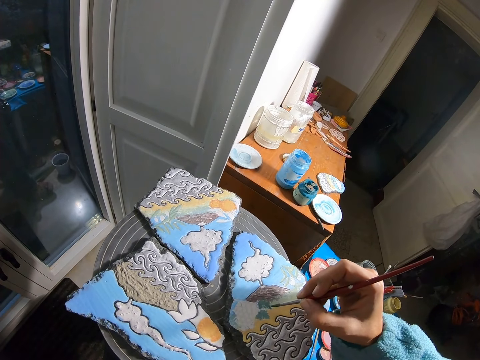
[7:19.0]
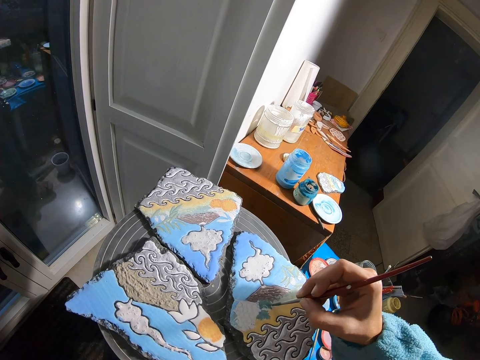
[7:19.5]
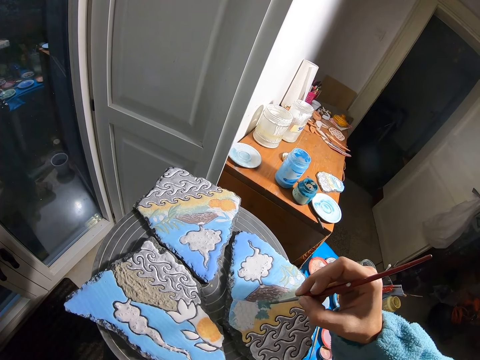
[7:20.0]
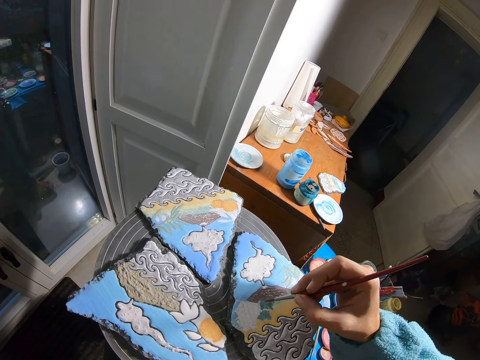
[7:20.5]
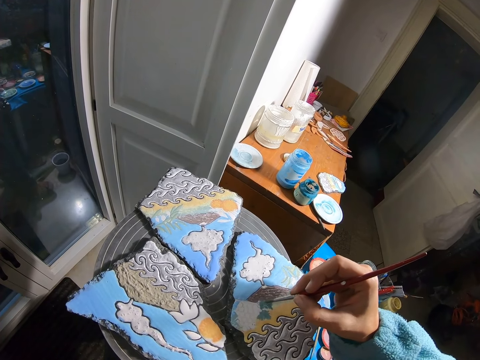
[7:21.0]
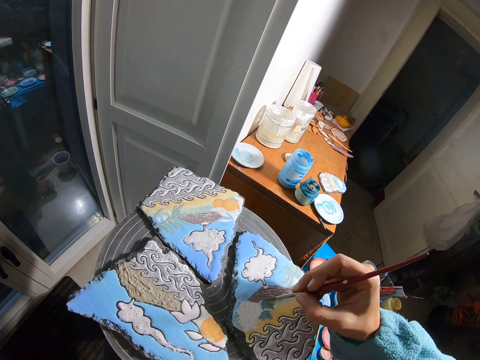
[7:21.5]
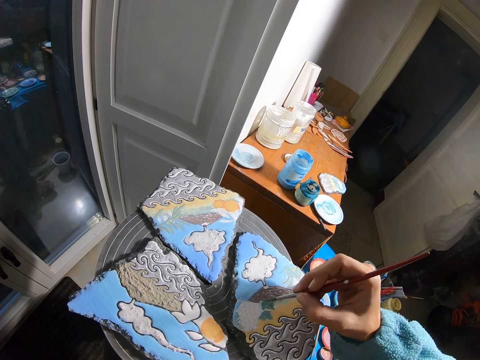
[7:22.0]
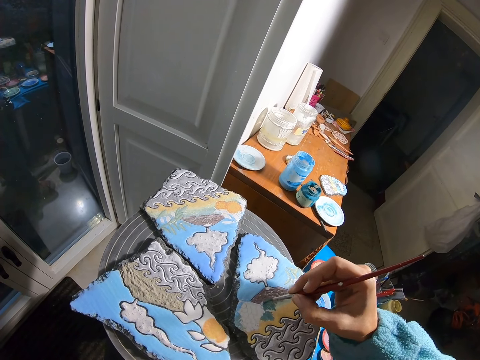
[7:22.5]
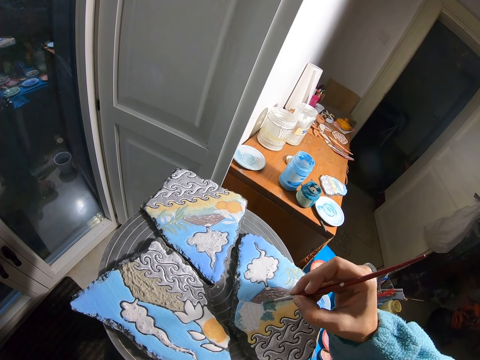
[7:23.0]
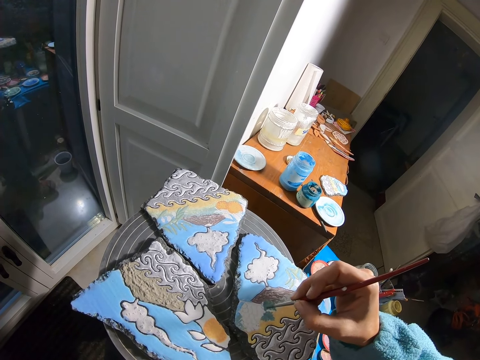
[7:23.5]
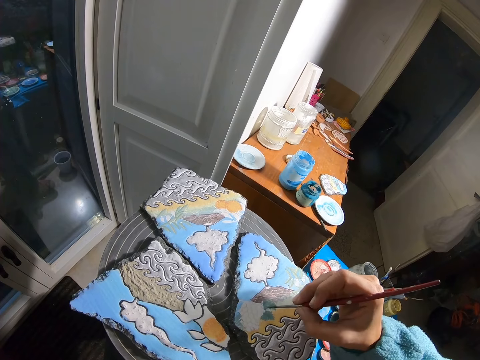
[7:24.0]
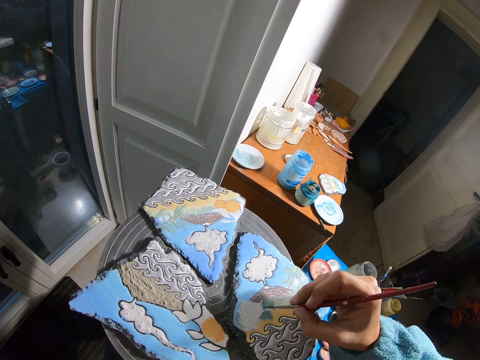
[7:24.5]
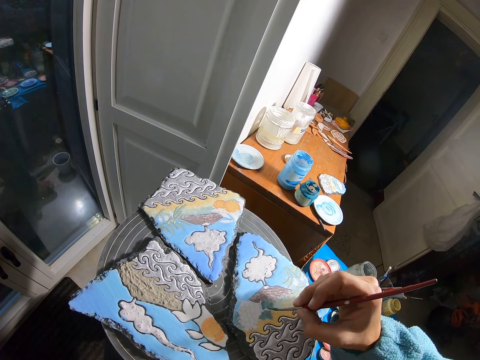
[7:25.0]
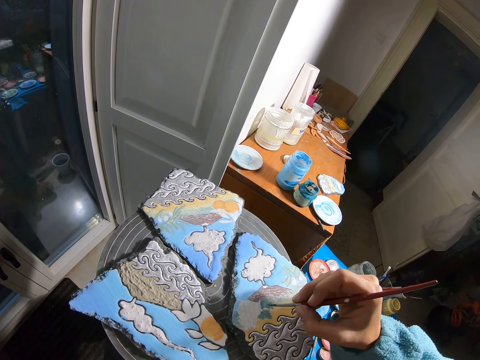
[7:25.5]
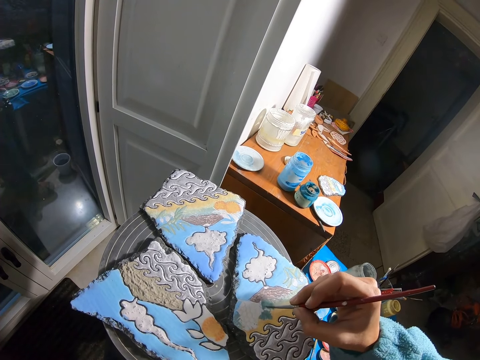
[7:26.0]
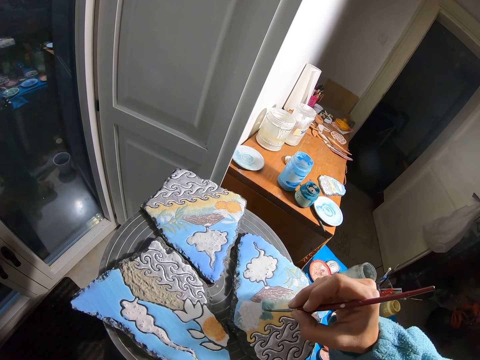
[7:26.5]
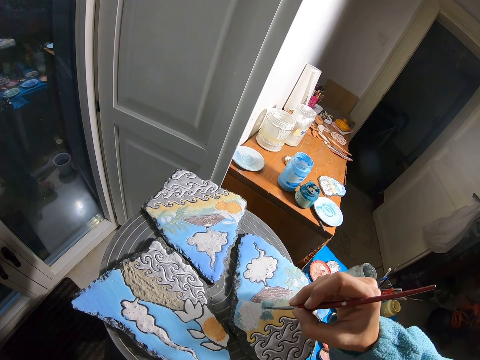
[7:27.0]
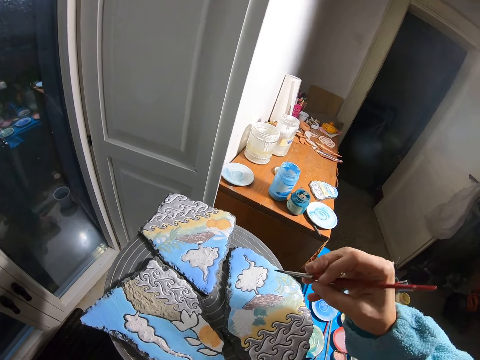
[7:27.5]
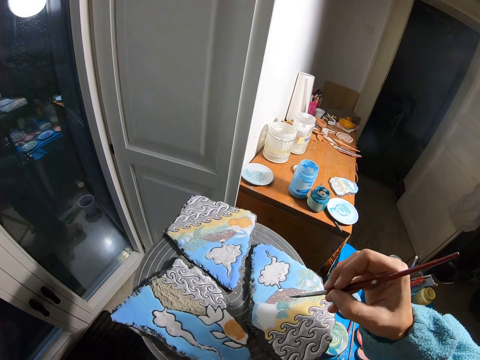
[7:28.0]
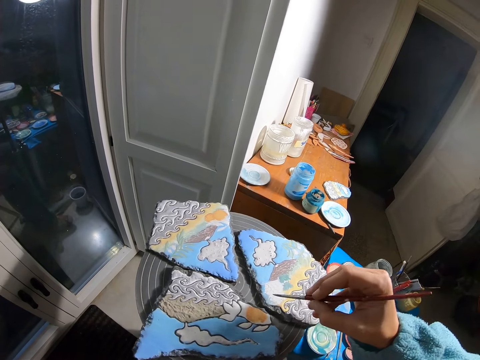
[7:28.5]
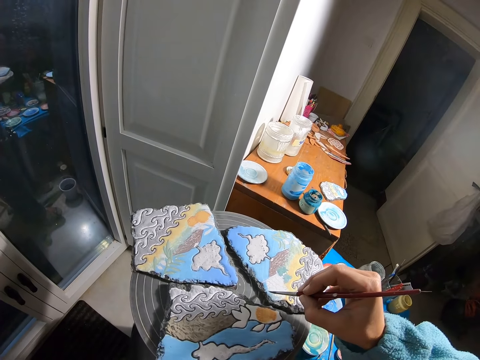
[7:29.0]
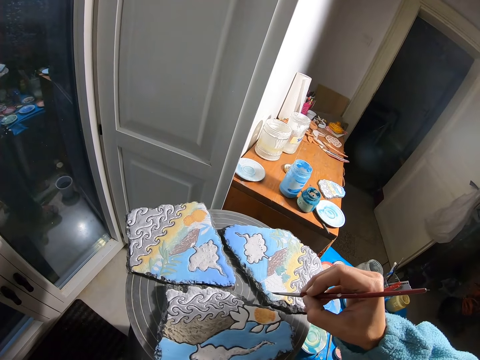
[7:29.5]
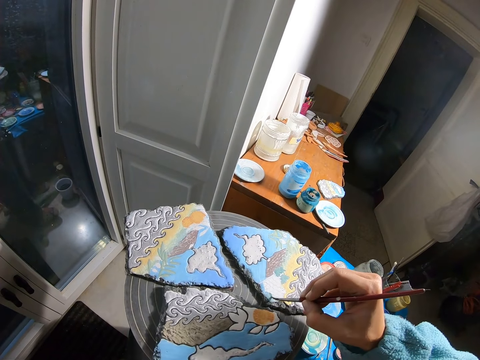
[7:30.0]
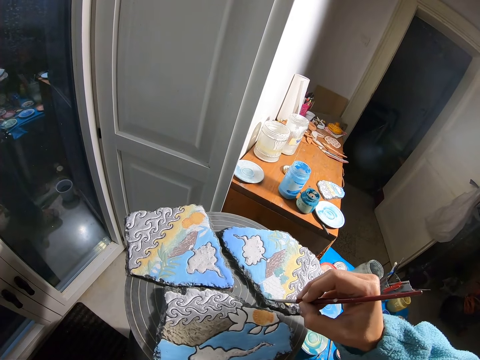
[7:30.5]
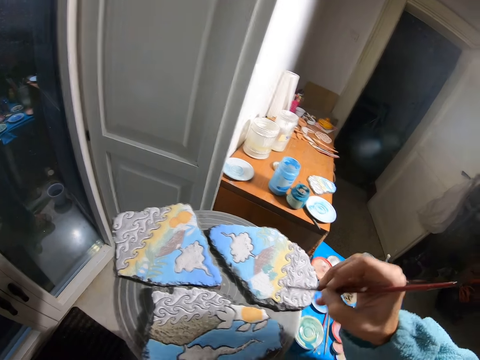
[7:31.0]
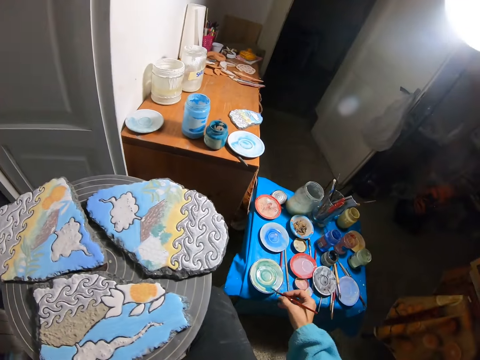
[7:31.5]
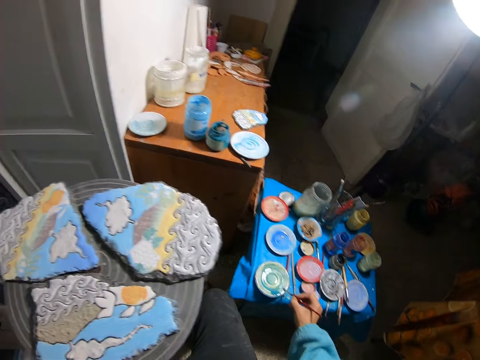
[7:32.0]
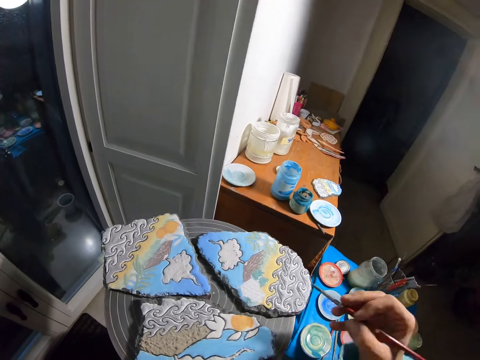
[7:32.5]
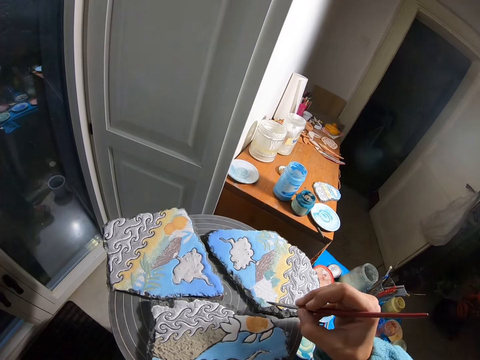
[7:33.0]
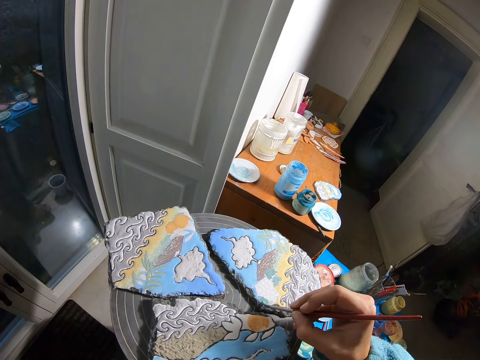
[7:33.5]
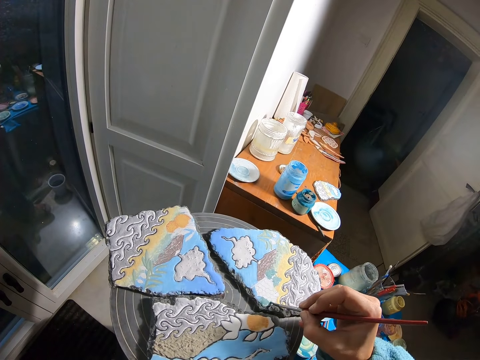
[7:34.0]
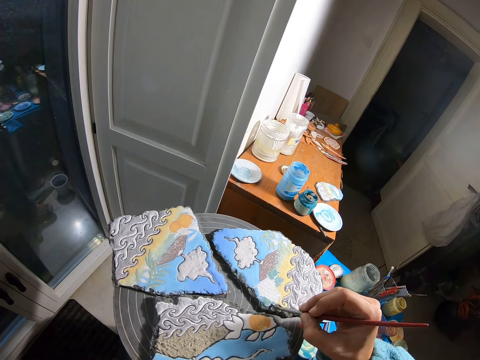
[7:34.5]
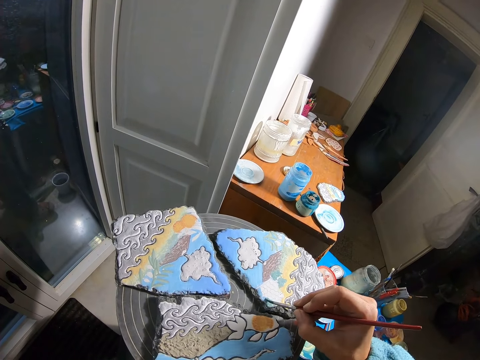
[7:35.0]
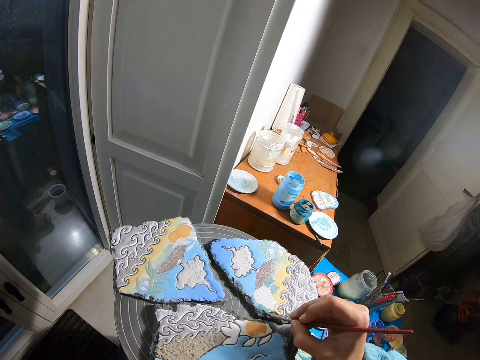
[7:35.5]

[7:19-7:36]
The camera wearer rotates the turn table. She paints the rock on the spin table with the brush in her right hand. She takes paint from the plate on the blue table with the brush in her right hand. She paints the rock on the spin table with the brush in her right hand.

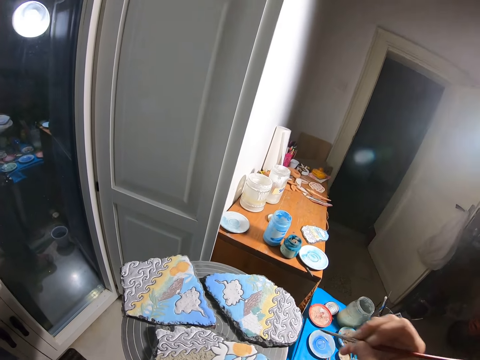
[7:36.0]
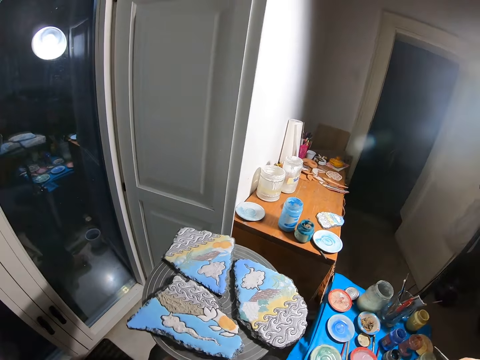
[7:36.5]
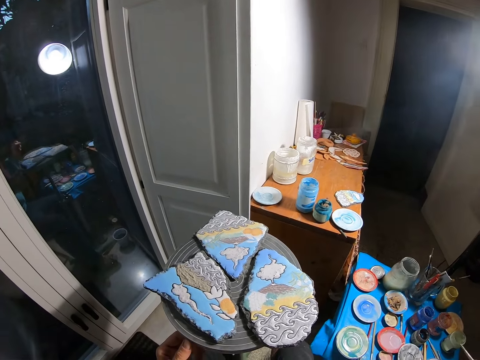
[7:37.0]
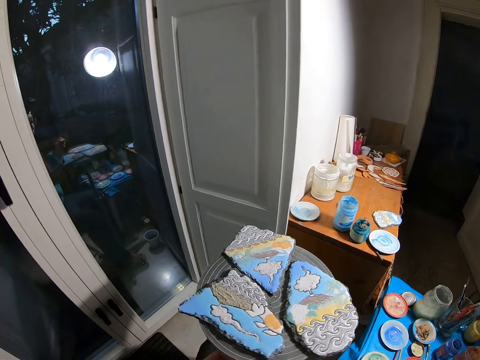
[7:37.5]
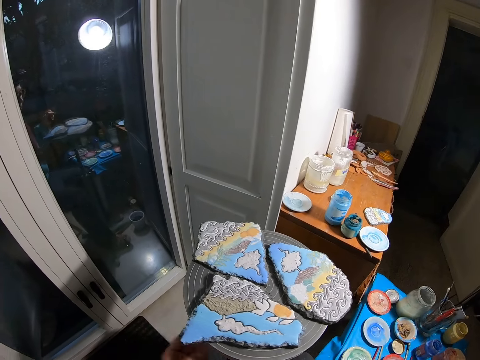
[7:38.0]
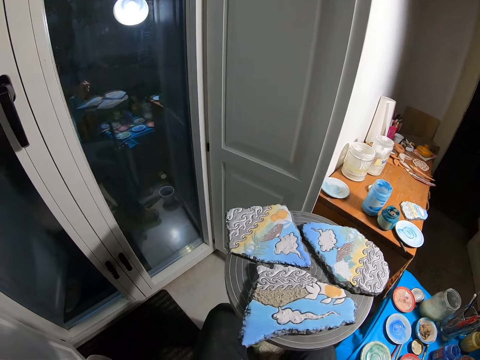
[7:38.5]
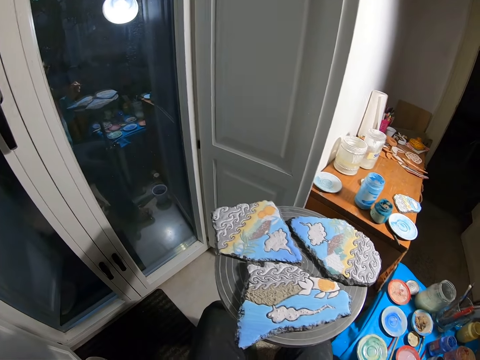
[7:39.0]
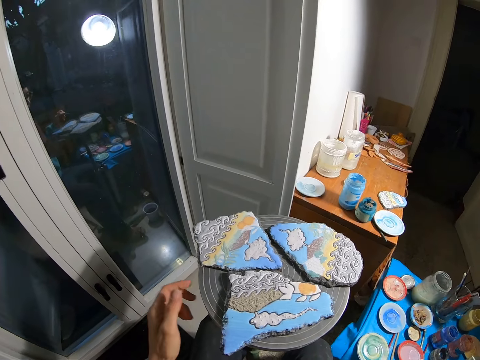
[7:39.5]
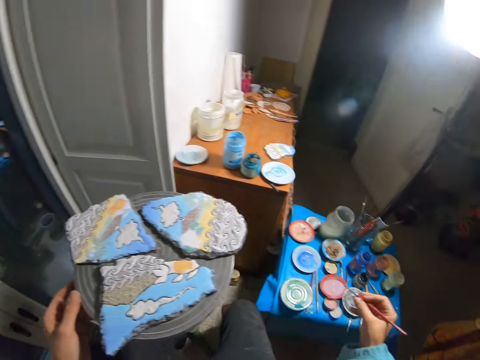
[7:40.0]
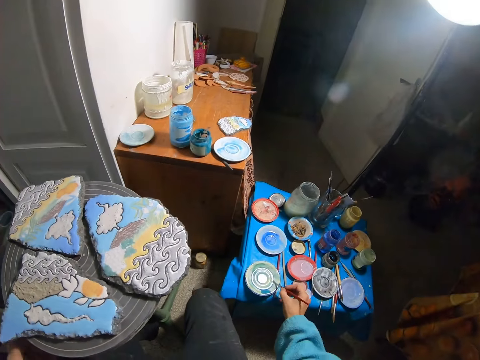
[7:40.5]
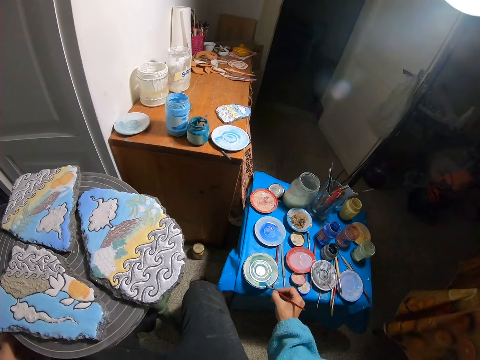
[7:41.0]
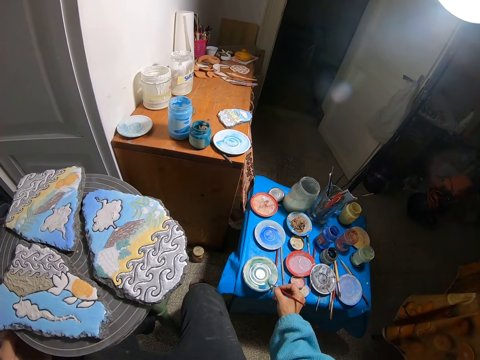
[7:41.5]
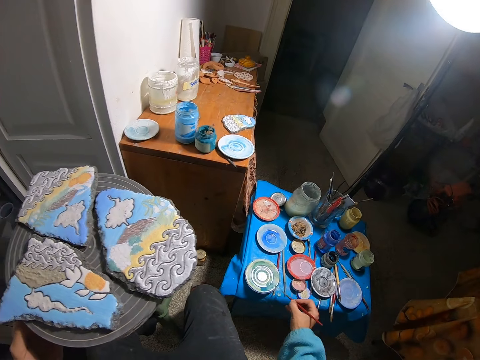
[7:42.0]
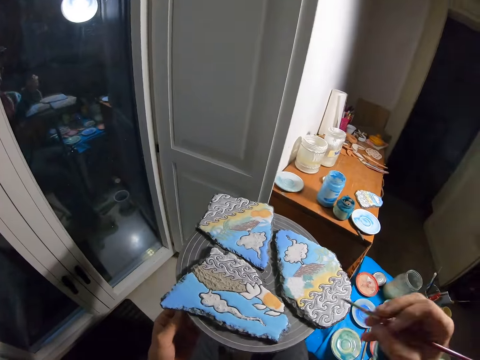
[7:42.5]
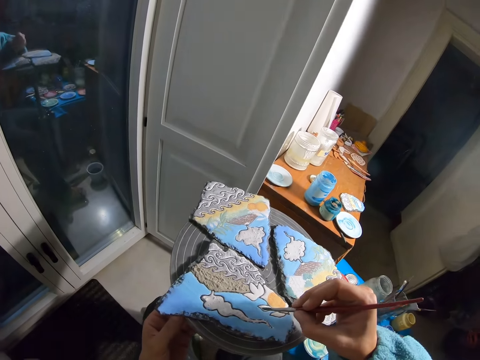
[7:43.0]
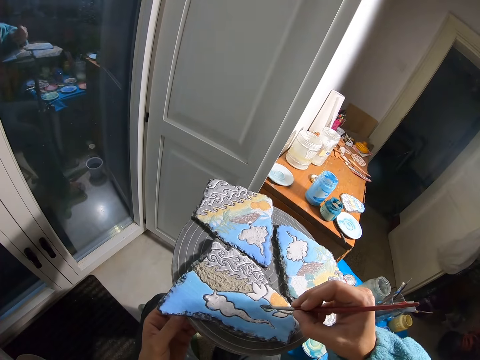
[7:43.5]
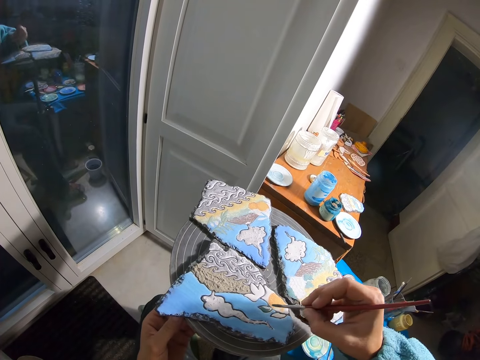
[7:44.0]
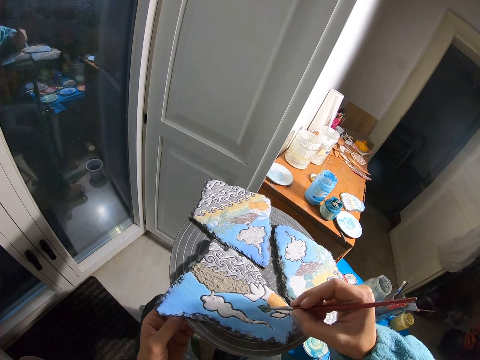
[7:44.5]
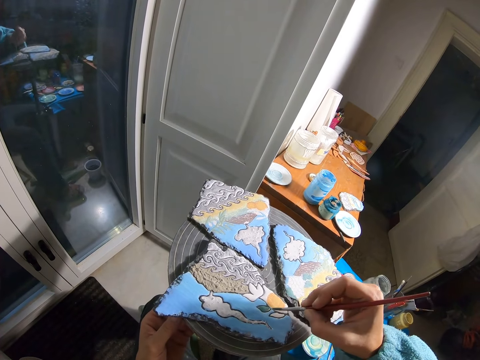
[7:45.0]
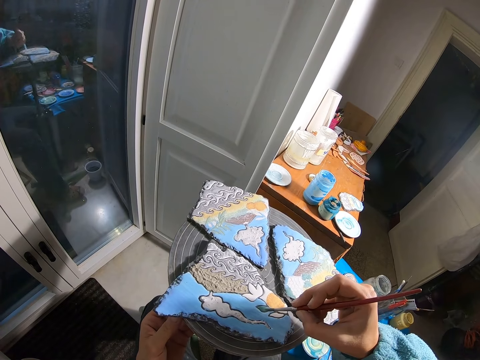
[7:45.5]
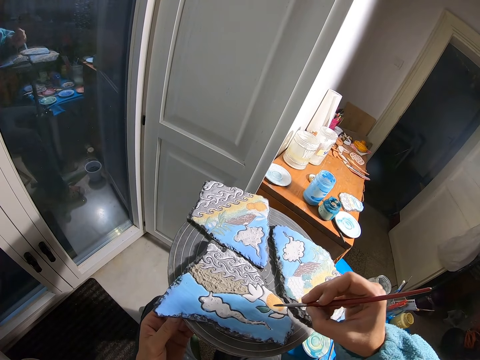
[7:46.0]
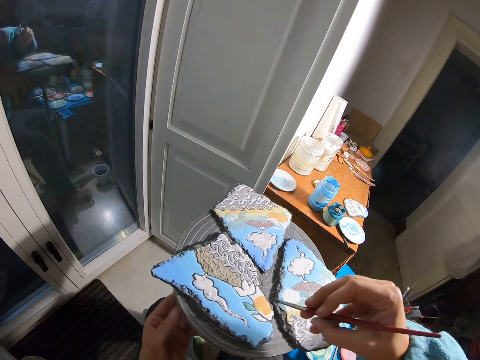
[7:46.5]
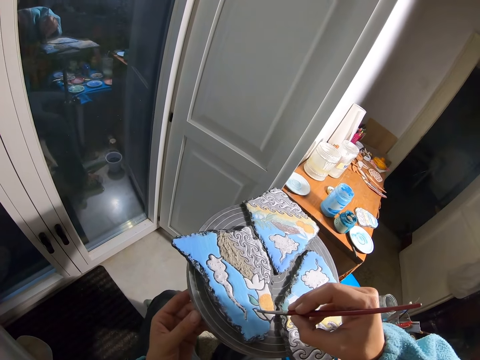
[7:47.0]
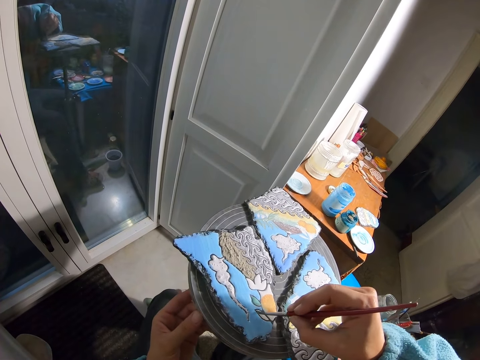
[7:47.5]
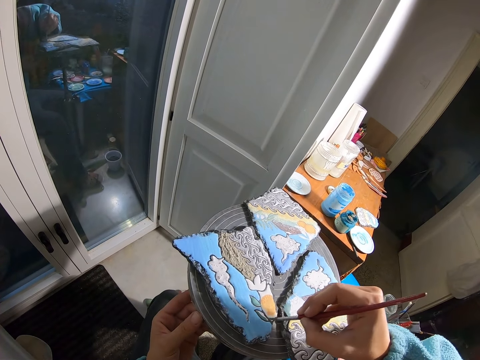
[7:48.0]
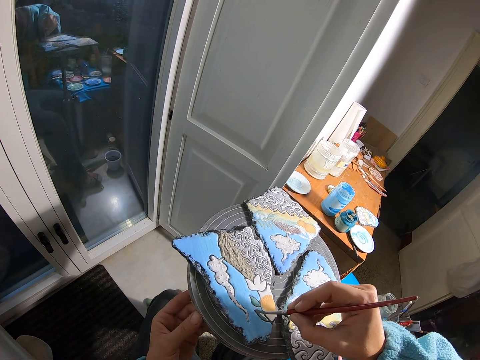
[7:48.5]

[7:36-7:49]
The camera wearer spins the spin table with her left hand. She places her left hand on the spin table. She takes paint from the plate on the blue table with the brush in her right hand. She paints the rock on the spin table with the brush in her right hand. She spins the spin table with her left hand.
